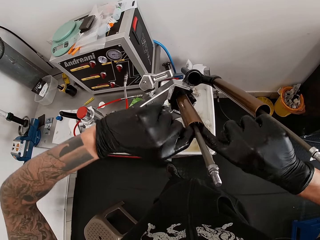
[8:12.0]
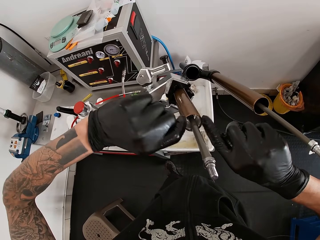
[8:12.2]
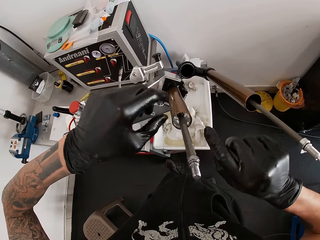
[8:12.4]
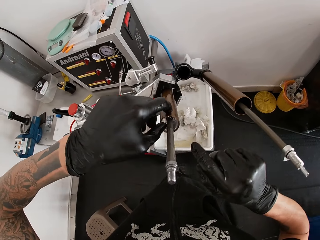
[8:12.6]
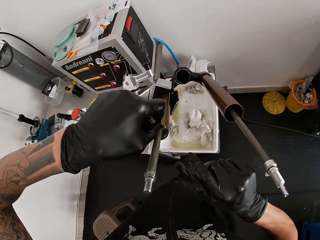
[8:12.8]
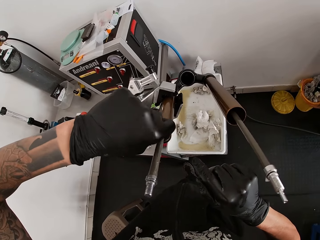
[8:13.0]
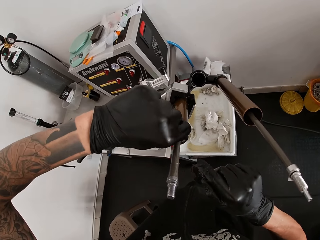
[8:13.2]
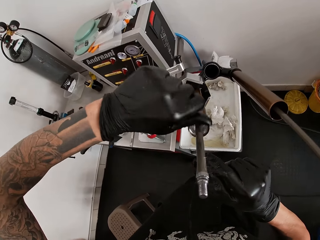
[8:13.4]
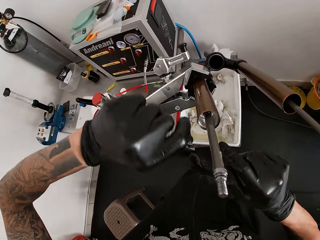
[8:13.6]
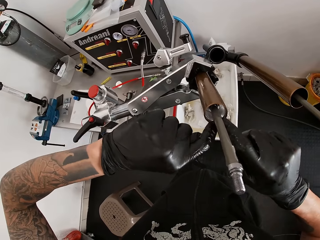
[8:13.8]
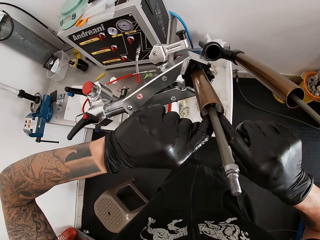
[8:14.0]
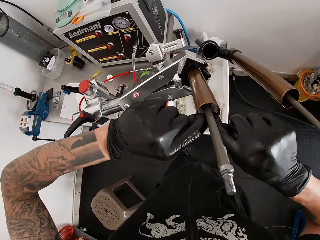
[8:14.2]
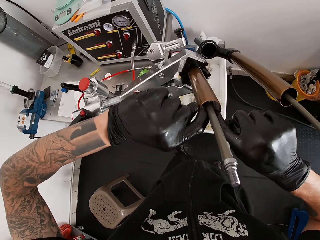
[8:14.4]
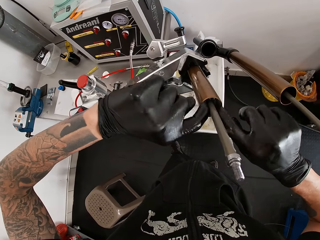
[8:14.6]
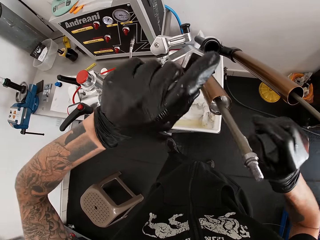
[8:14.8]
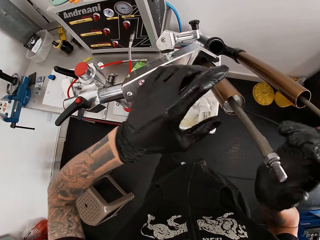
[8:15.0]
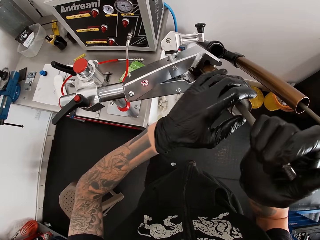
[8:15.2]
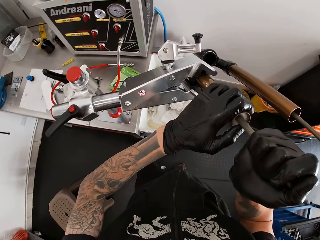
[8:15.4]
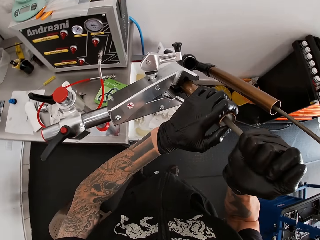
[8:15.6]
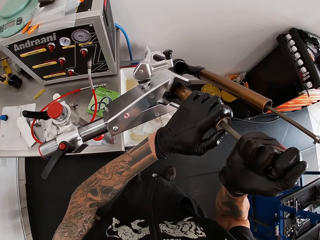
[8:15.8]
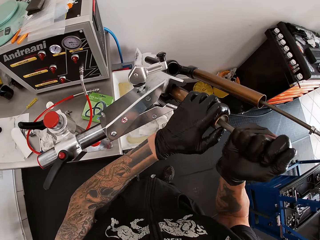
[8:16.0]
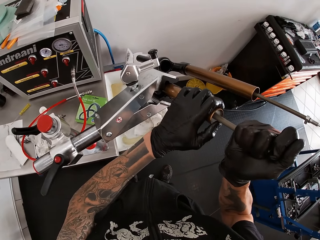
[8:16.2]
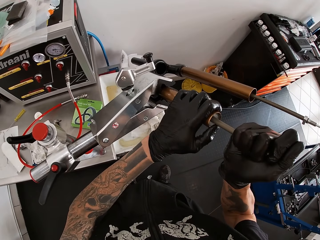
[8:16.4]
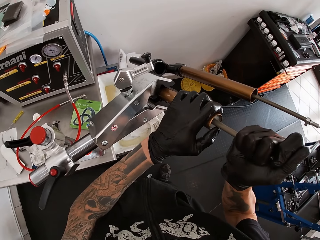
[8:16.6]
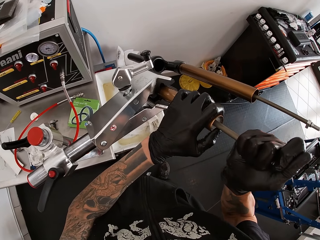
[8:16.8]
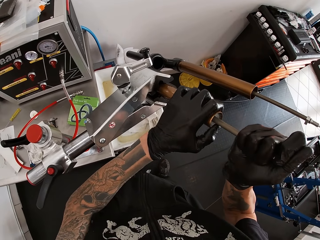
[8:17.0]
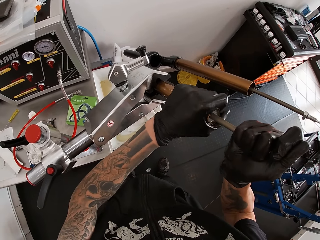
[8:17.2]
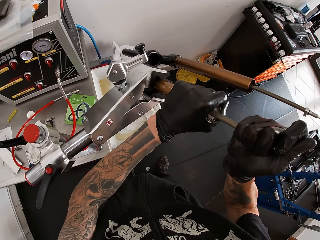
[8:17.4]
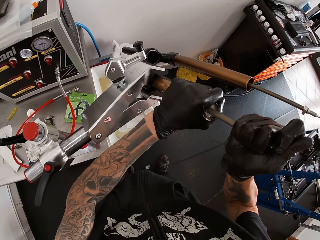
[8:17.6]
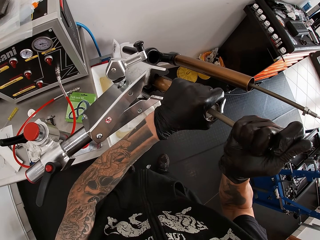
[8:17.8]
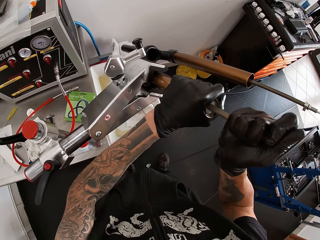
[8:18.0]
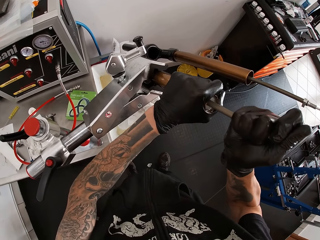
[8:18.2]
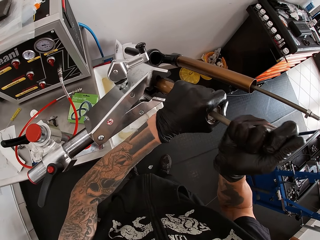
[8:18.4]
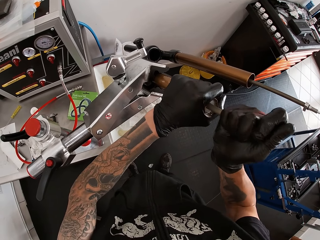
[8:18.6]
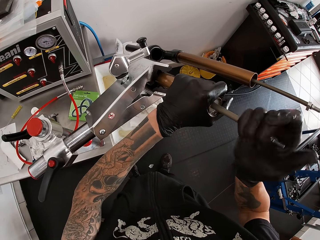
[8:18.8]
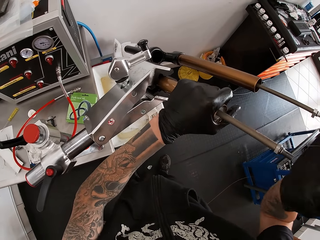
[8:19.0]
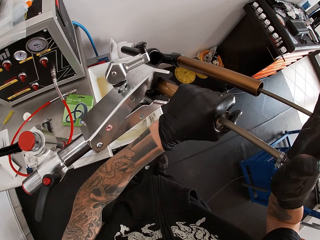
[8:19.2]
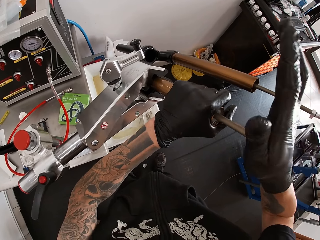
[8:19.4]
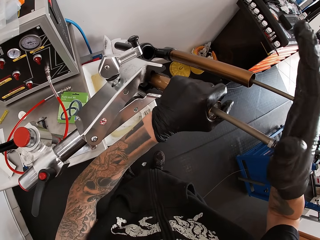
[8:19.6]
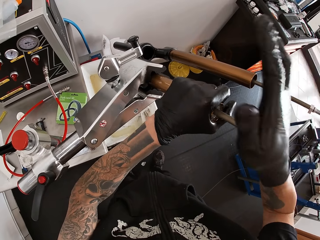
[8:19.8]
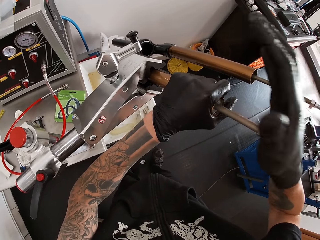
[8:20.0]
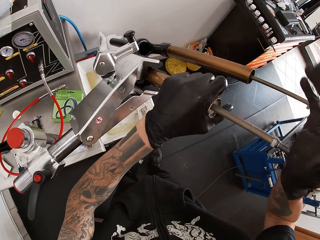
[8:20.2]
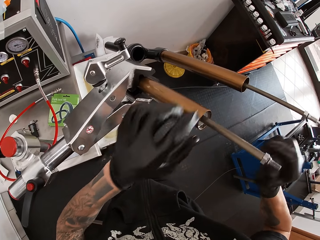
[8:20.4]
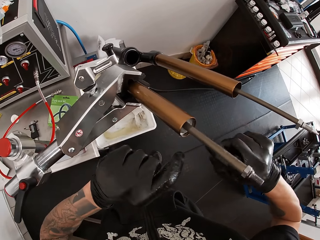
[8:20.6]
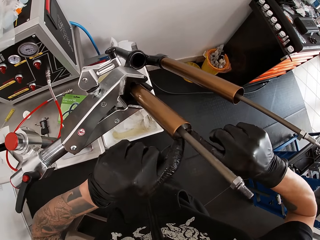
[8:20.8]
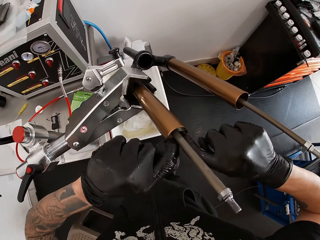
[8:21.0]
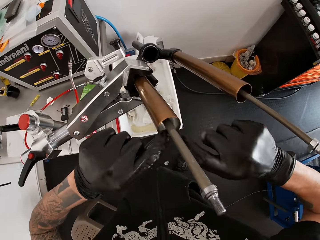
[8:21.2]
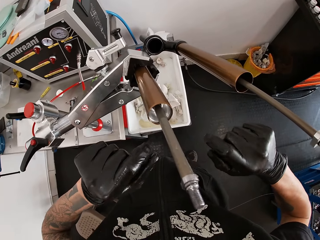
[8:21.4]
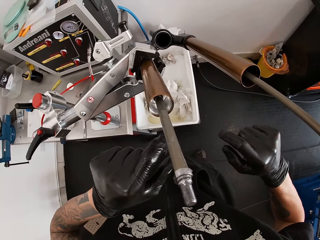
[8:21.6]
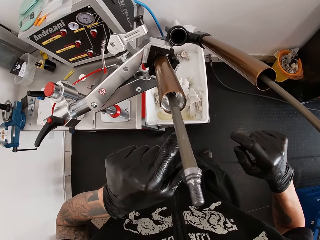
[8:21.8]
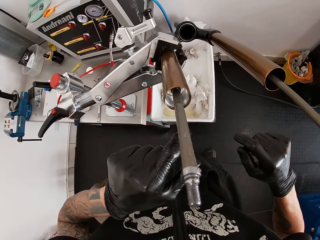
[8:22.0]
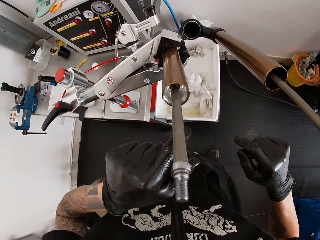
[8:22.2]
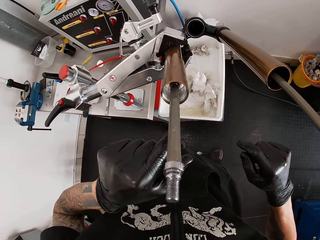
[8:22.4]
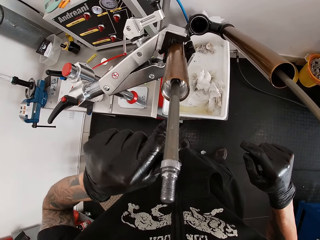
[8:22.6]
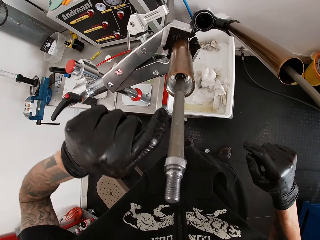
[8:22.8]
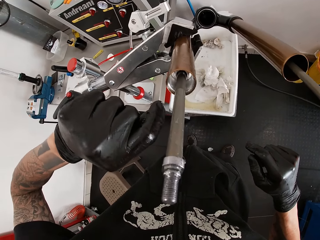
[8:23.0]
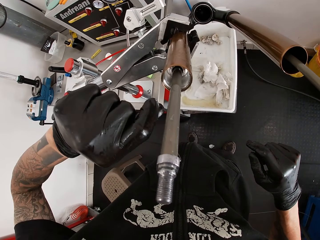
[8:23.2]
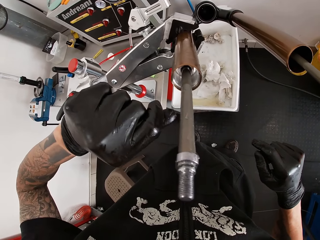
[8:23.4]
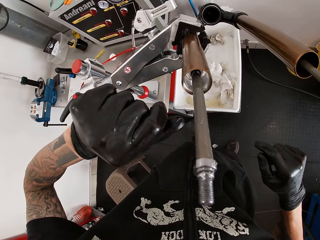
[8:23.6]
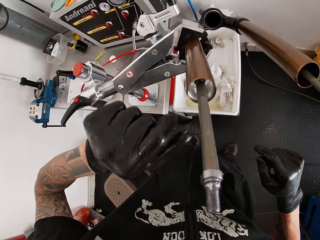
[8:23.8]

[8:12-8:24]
The camera wearer holds the bicycle fork with his left hand. He fits the seal ring in the bicycle fork with his right hand.

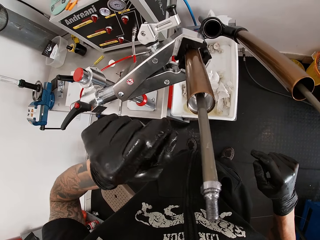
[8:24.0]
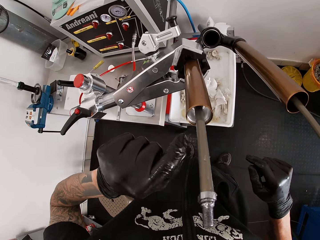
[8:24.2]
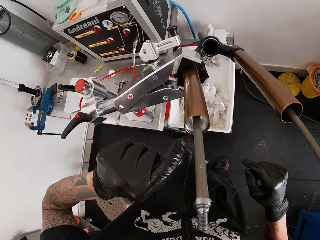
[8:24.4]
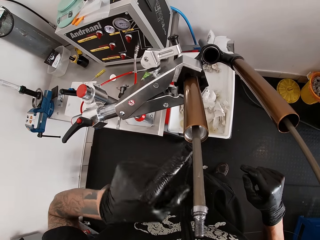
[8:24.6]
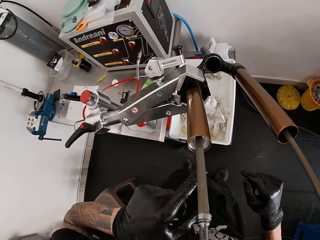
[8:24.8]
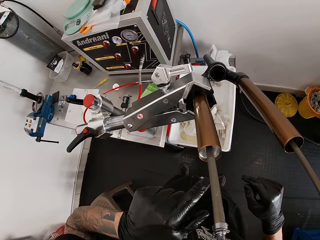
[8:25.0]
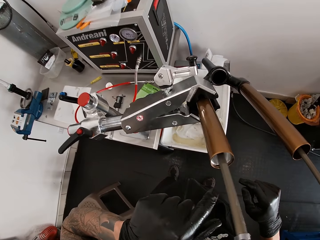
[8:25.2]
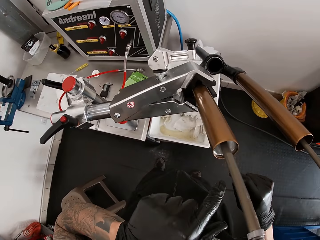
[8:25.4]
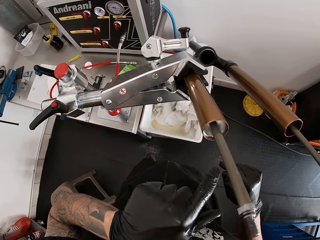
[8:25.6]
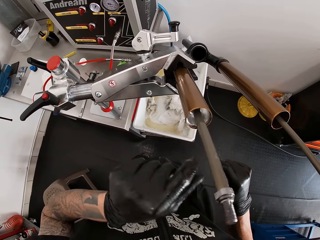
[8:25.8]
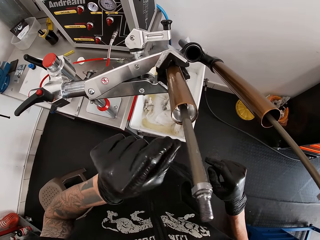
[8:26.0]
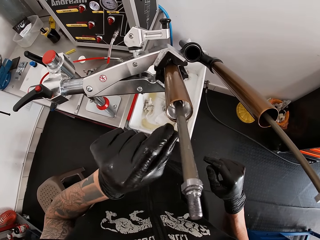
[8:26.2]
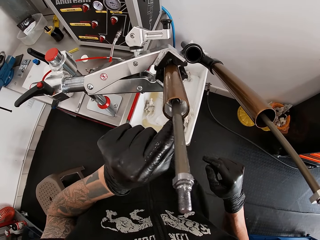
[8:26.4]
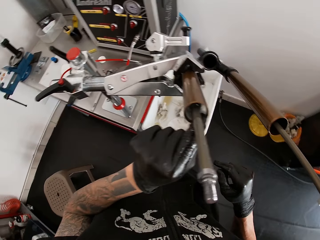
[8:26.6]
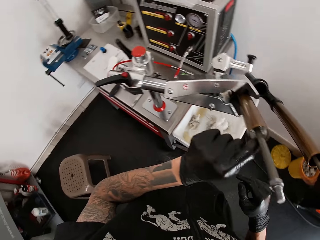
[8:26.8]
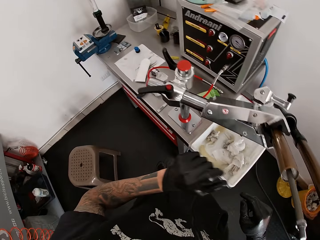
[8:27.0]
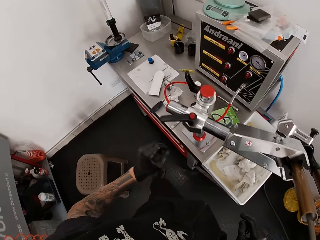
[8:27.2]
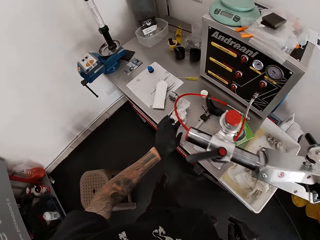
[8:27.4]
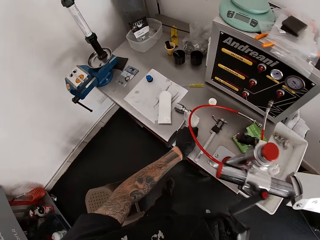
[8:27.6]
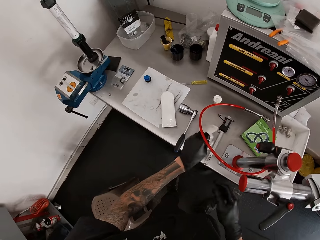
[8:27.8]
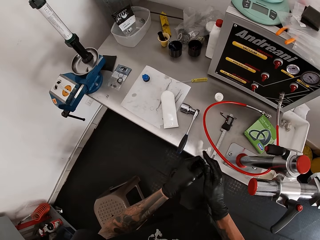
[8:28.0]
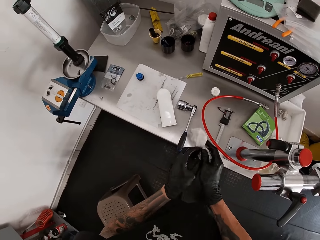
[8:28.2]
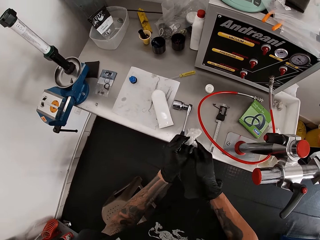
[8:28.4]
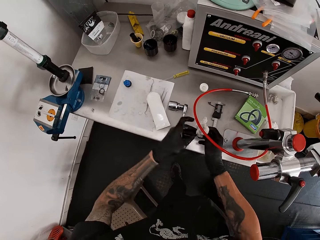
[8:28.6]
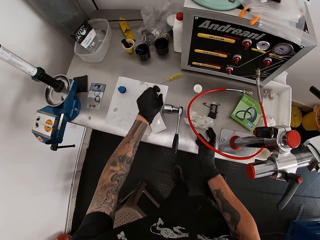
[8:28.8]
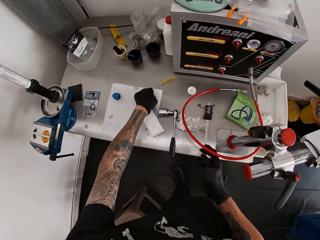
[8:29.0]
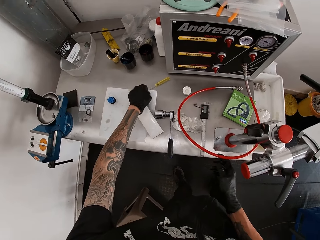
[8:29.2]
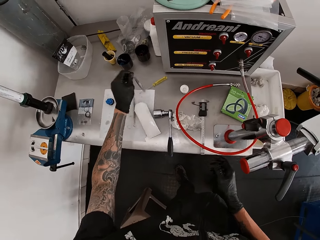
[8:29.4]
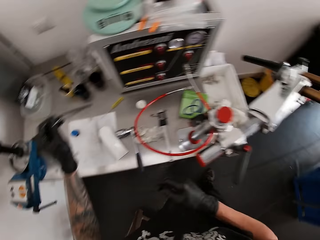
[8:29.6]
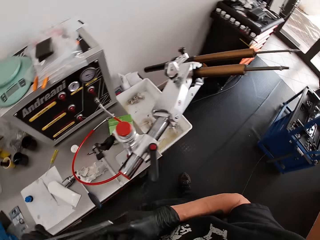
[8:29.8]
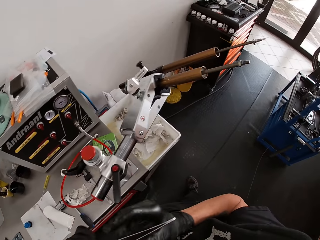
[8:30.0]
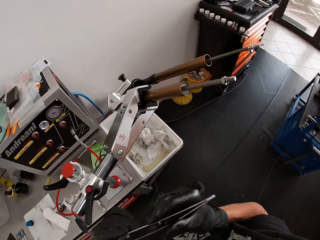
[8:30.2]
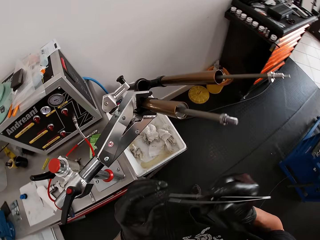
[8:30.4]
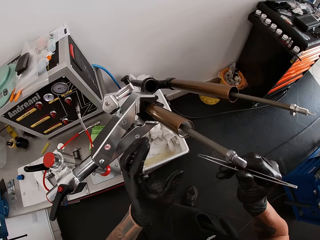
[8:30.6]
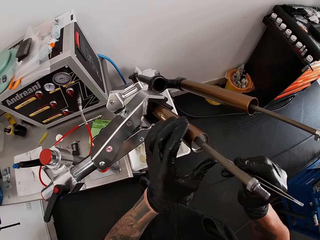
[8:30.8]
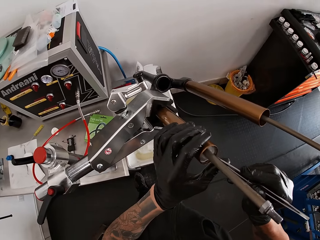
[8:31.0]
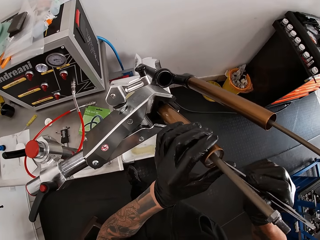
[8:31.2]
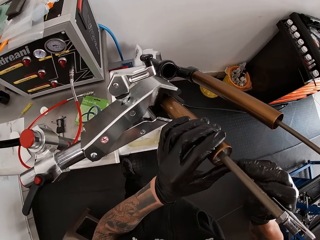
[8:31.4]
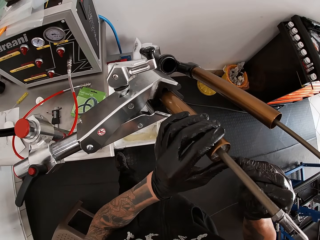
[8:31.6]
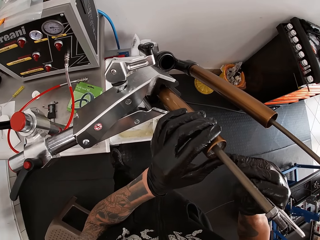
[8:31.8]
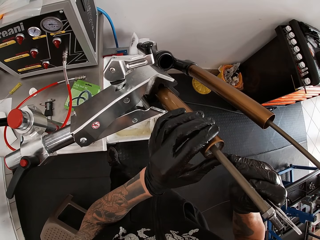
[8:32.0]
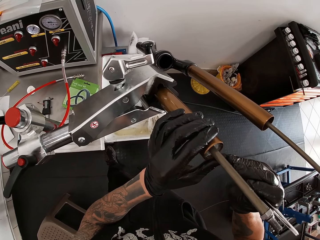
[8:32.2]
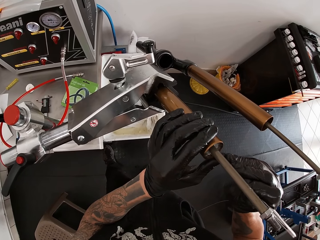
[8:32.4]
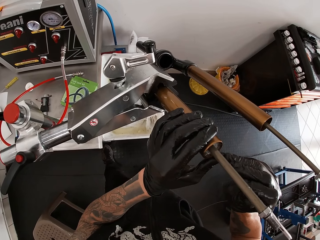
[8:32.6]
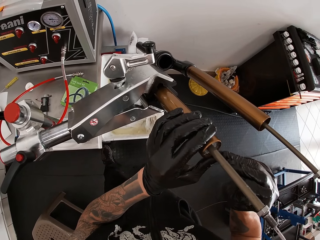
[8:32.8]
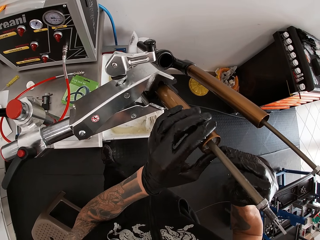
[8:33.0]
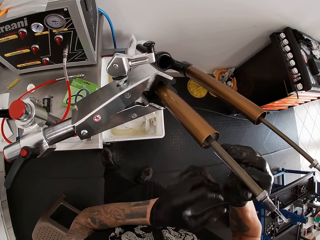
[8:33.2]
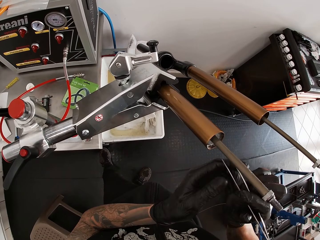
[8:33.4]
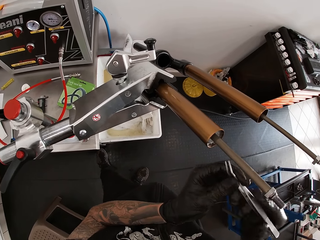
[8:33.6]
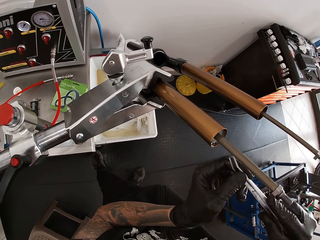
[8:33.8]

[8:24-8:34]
The camera wearer picks up the tissue paper from the workbench with his left hand. He cleans both his hands with the tissue paper. He drops the tissue paper on the workbench with his right hand. He picks up a flat nose plier from the workbench with his left hand. He holds the flat nose plier with his right hand. He adjusts the damping cartridge in the bicycle fork with the flat nose plier in his right hand. He adjusts the damping cartridge with the flat nose plier in both his hands.
